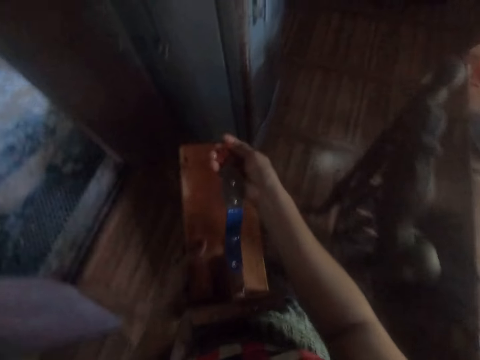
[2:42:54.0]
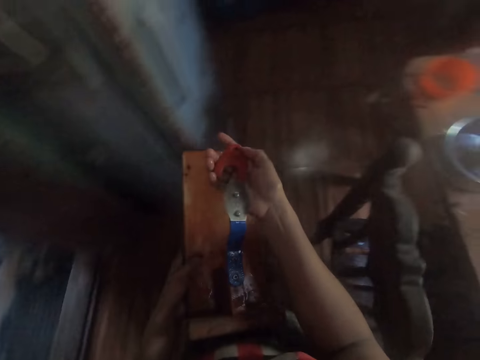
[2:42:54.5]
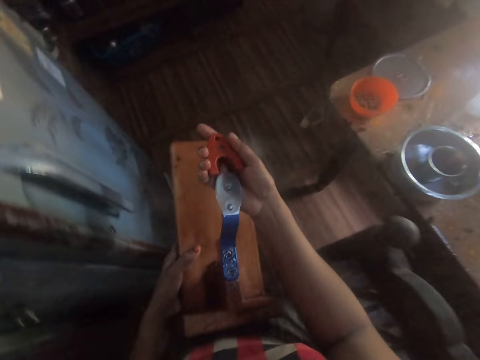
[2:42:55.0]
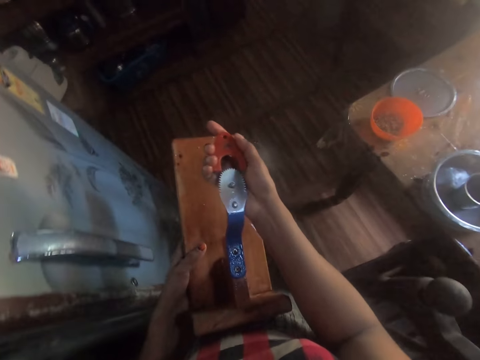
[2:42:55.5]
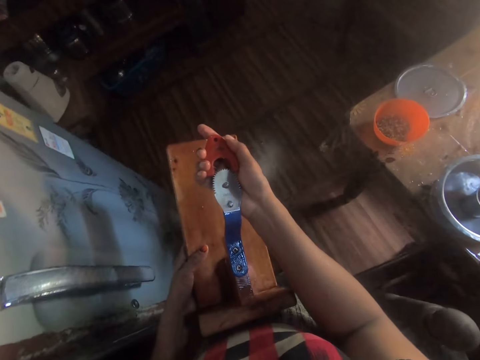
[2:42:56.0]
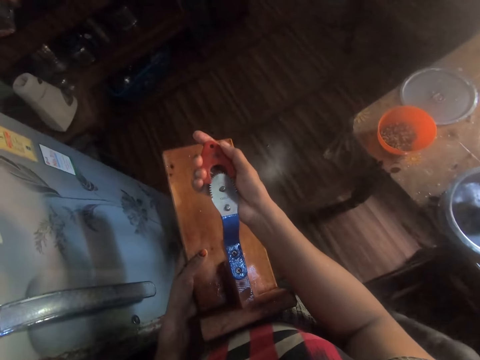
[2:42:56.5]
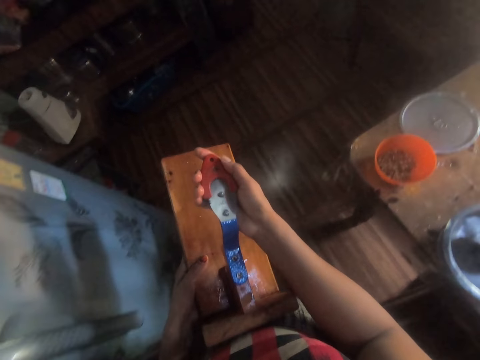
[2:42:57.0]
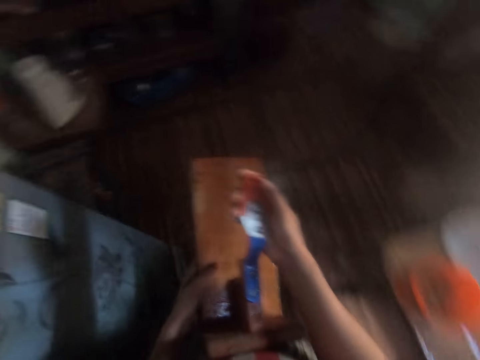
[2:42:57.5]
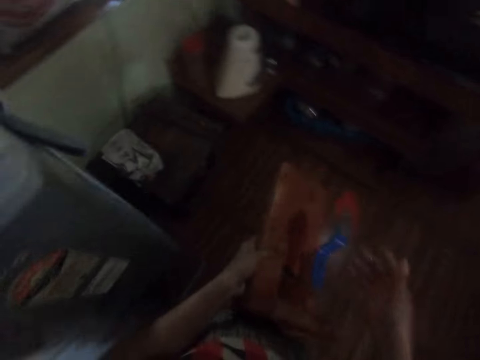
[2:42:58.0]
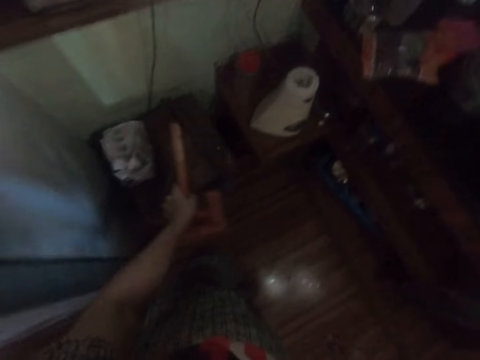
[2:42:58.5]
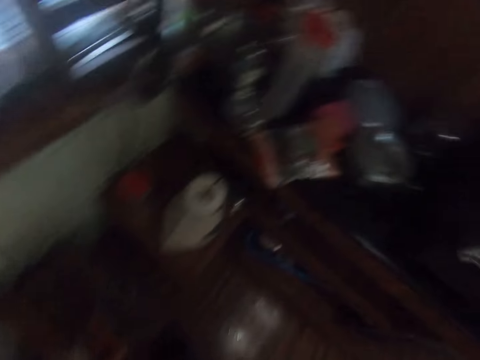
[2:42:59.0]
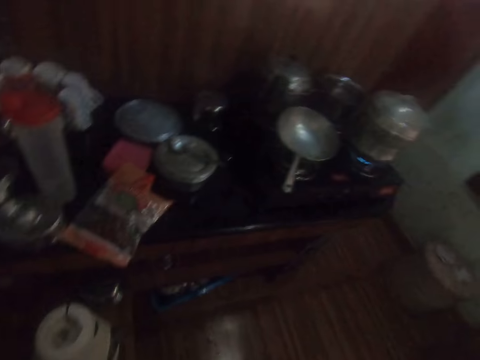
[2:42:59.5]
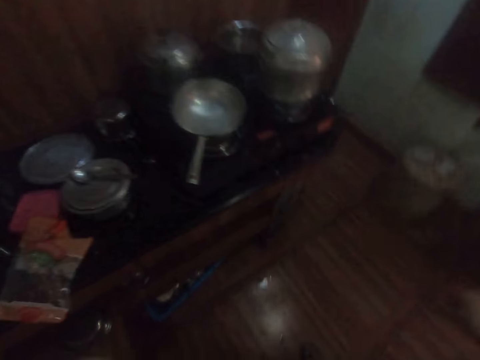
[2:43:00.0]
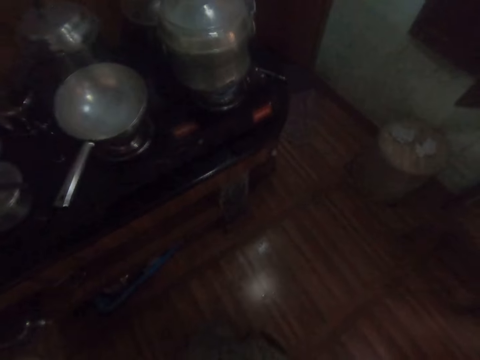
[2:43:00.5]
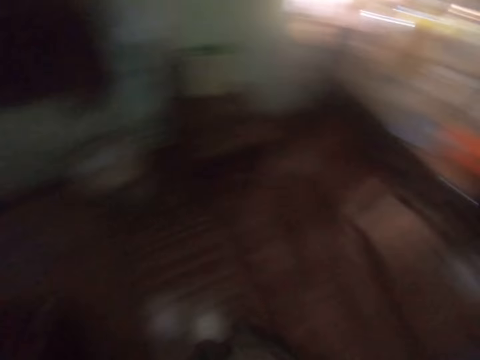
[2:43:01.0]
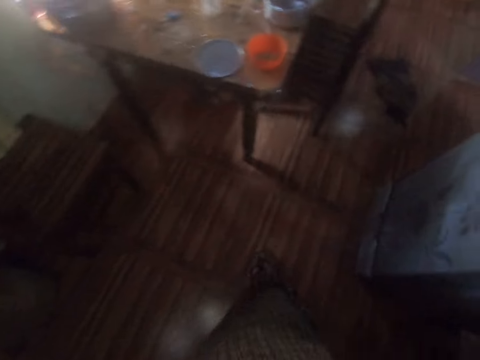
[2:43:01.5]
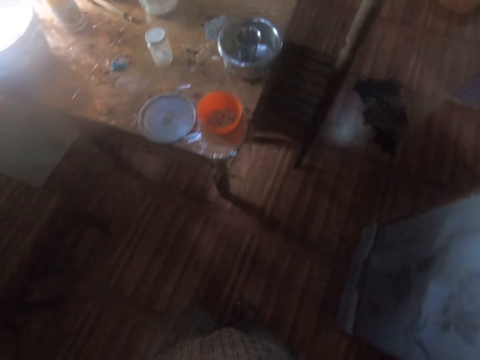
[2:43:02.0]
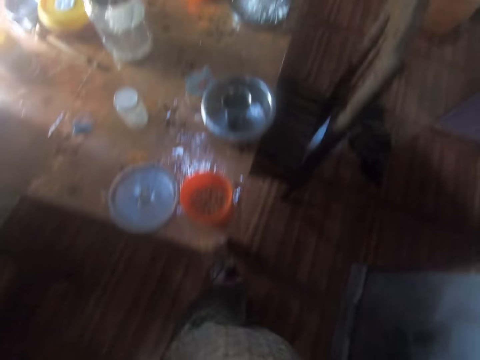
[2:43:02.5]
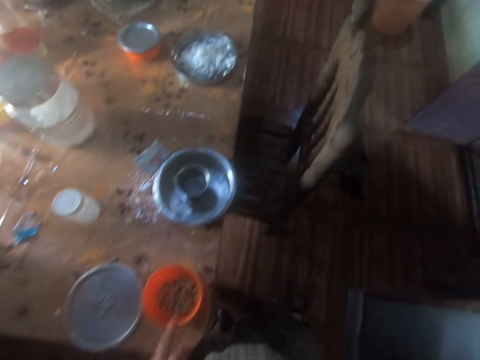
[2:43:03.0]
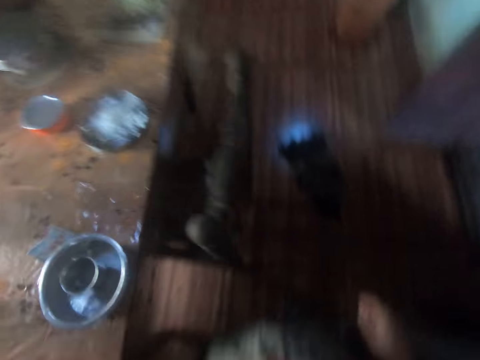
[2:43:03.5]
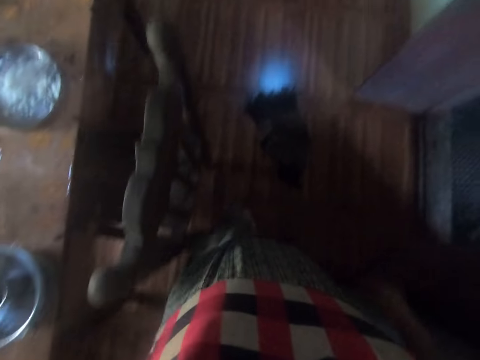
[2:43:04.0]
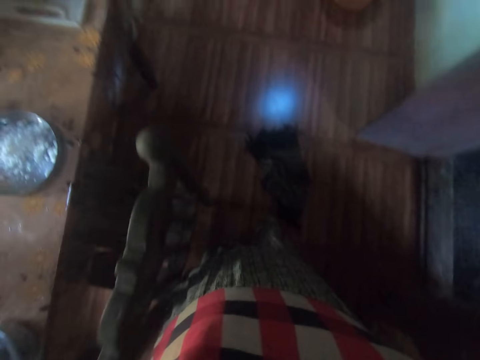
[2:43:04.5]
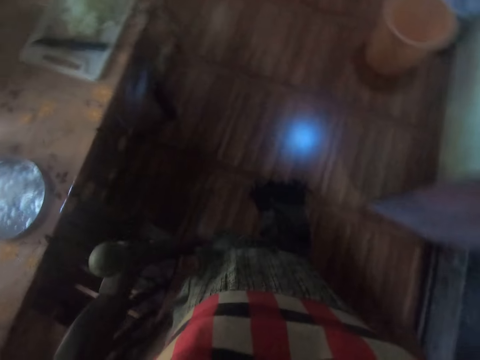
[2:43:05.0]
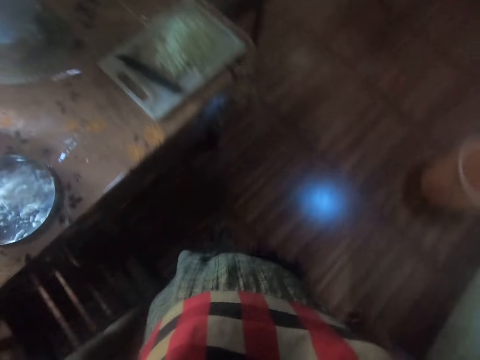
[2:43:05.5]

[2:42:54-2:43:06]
The camera wearer covers the grater in her left hand with the cap in her right hand. She places the grater in her left hand on a table or stool. She turns back to the table.

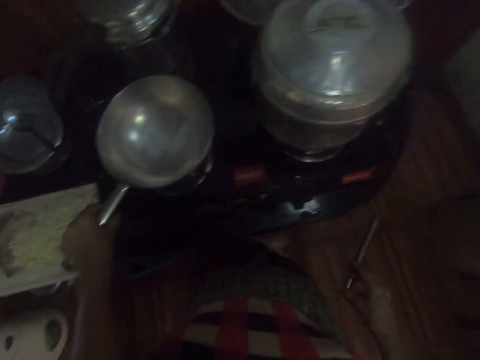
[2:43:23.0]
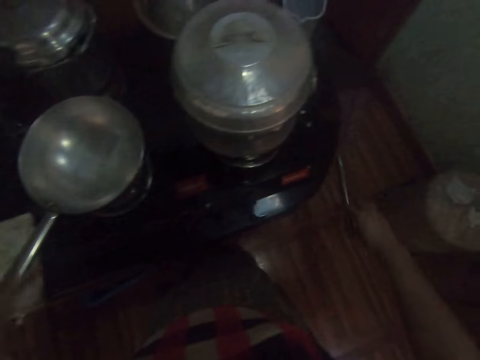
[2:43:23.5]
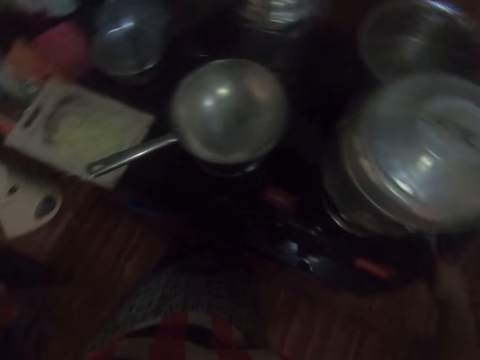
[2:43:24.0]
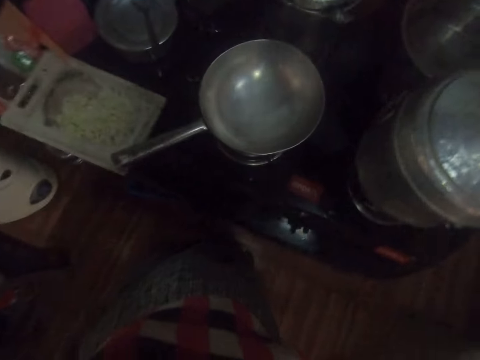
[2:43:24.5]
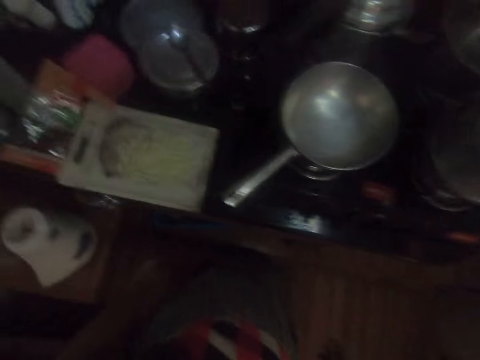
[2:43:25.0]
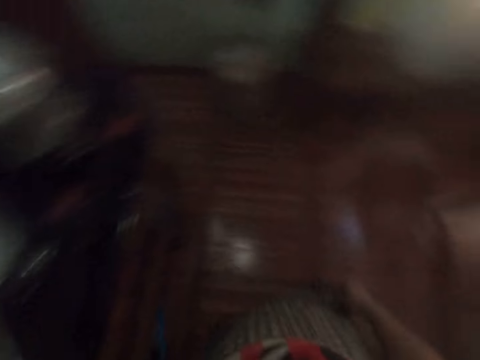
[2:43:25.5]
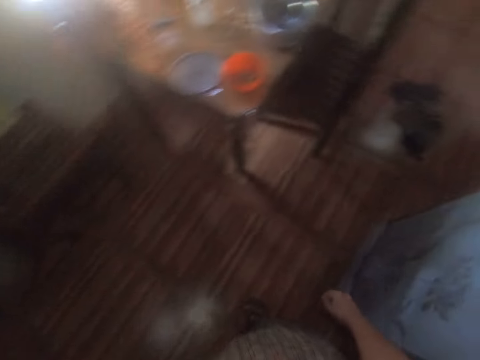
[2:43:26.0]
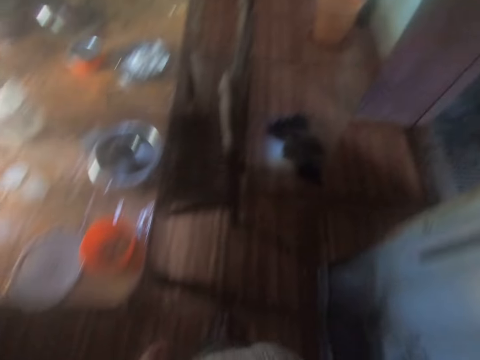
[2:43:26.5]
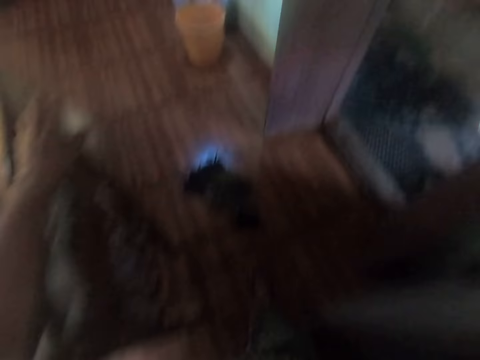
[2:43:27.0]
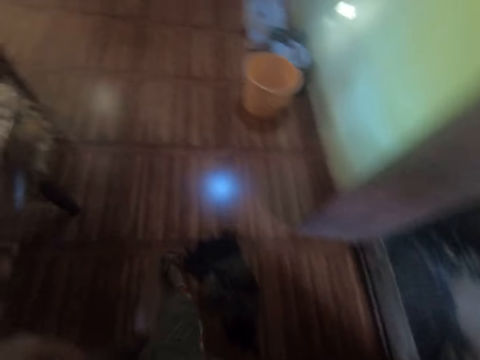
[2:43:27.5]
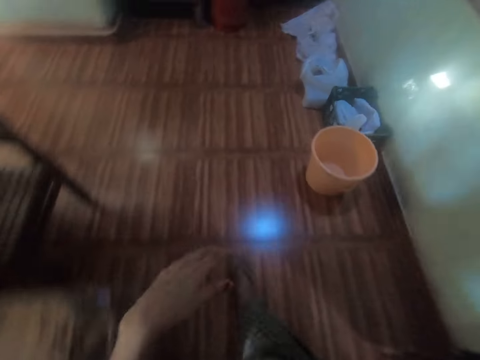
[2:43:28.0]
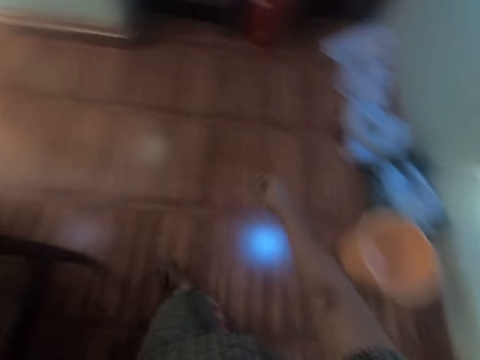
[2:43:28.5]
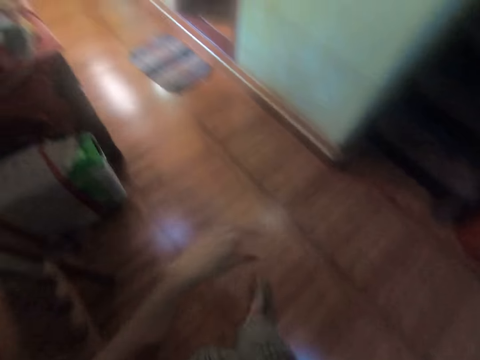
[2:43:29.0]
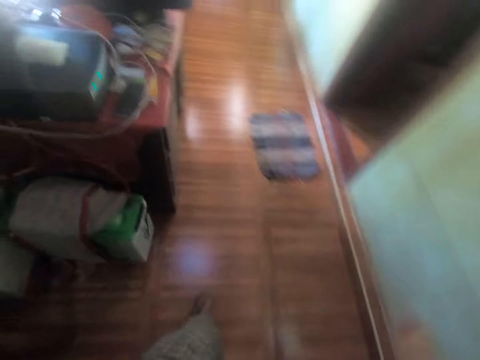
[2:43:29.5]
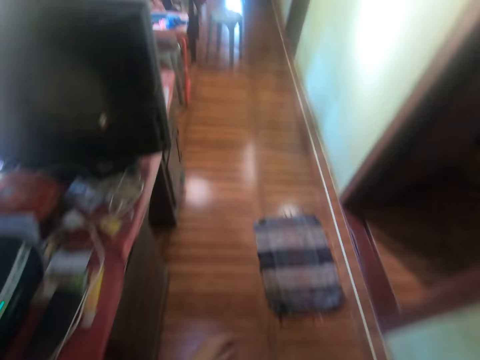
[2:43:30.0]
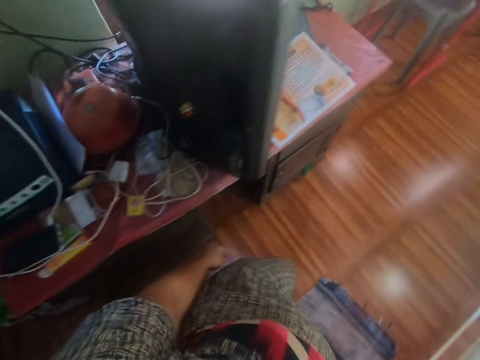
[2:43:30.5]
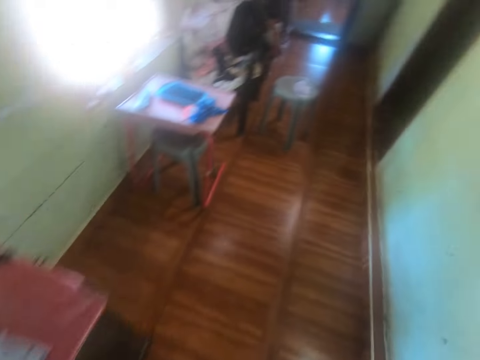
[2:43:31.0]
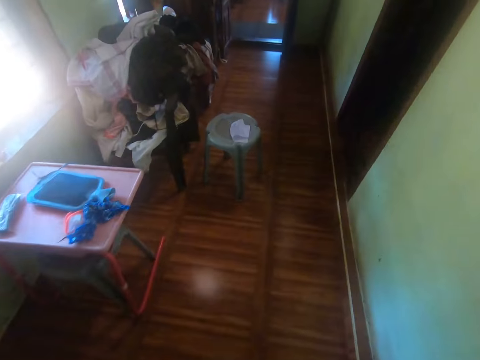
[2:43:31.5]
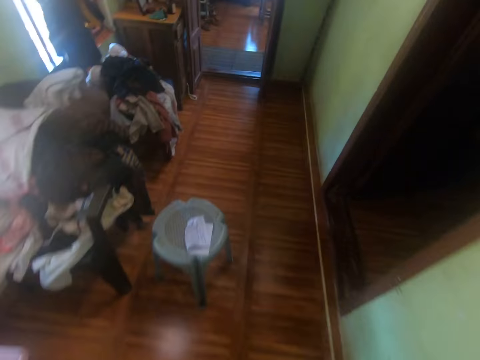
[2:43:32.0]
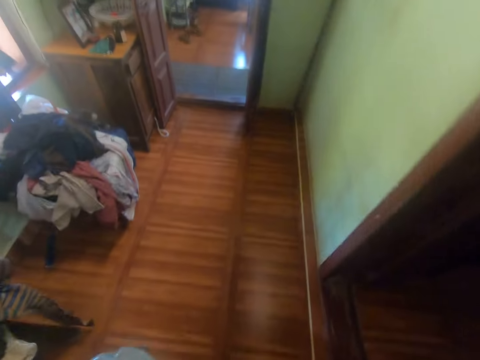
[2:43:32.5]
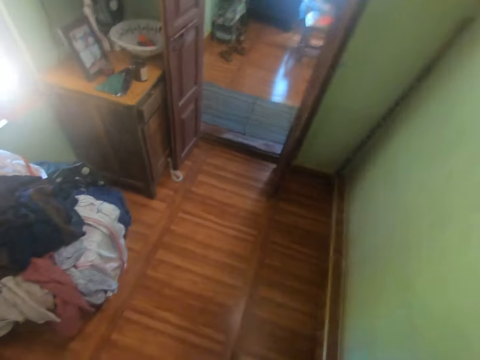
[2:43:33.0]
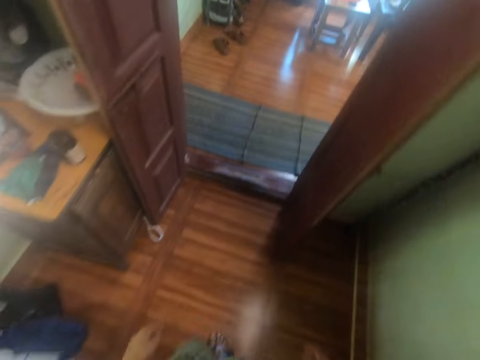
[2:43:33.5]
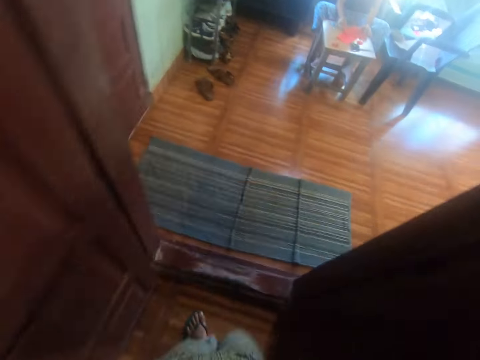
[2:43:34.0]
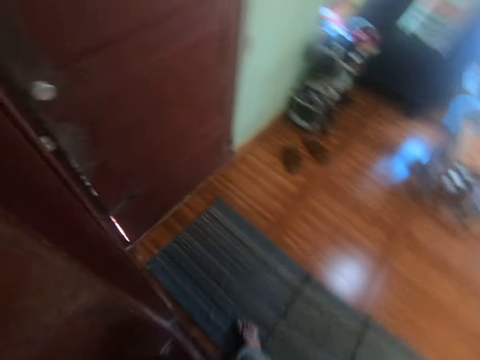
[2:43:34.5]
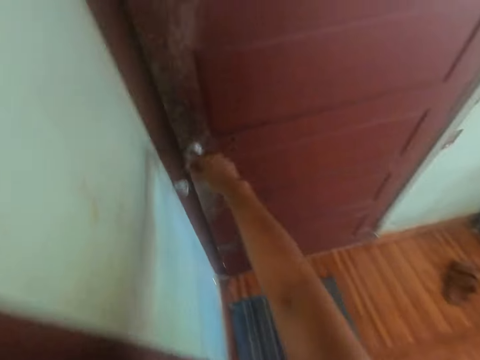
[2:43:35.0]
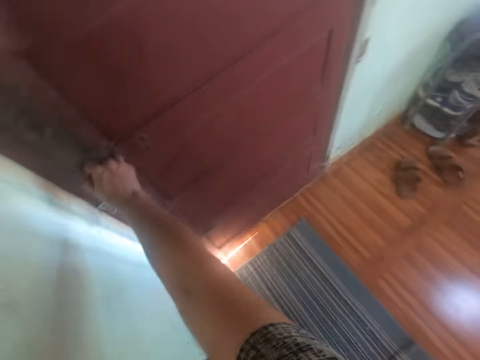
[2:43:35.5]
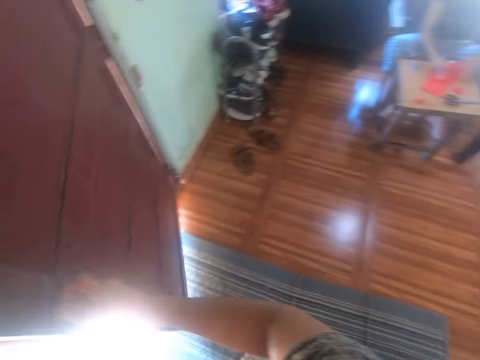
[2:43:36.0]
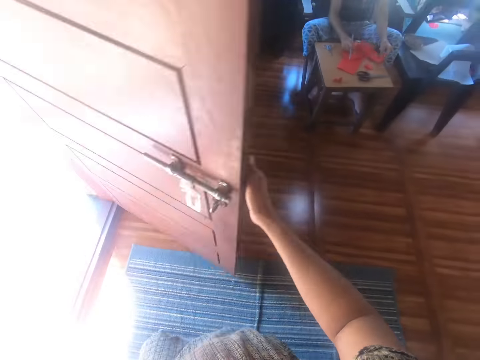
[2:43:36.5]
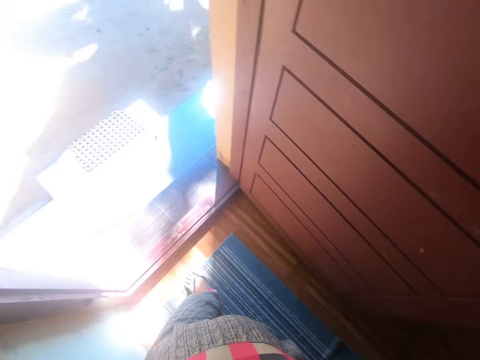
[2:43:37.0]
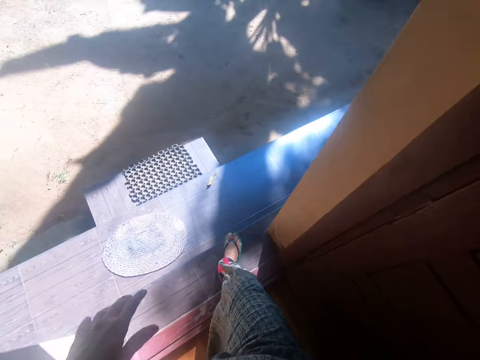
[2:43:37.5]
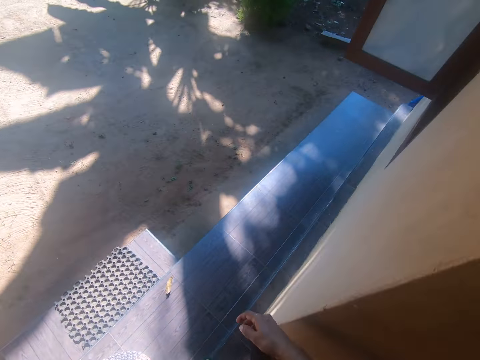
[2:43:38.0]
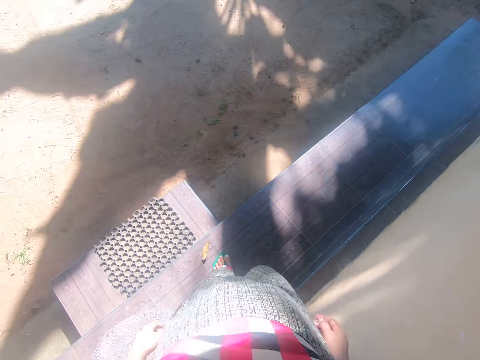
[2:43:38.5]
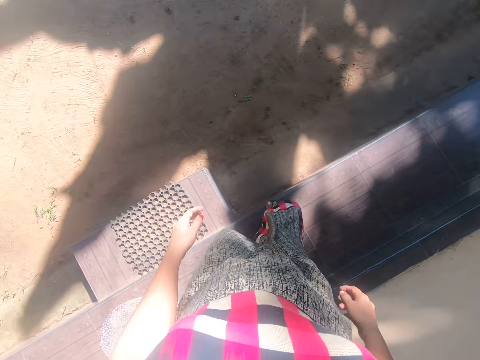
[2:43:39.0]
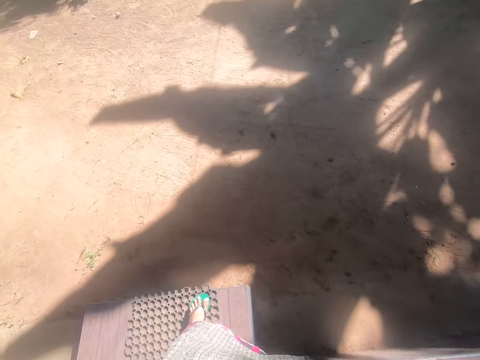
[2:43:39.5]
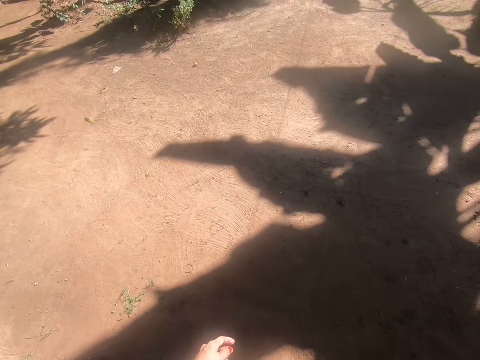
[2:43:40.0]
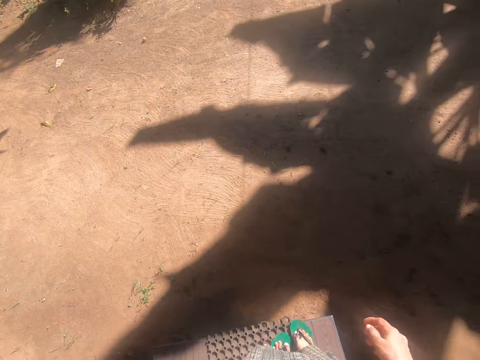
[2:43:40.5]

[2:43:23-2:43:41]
The camera wearer drops the lighter on the cupboard with her right hand. She places her left hand on a chair. She walks around. She passes through an entrance in the apartment. She opens a door with her right hand. She touches the door knob. A man converses with the camera wearer. The camera wearer walks out of the apartment. She steps down the stairs.
